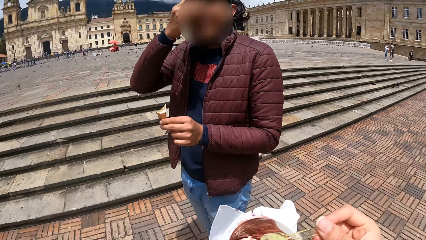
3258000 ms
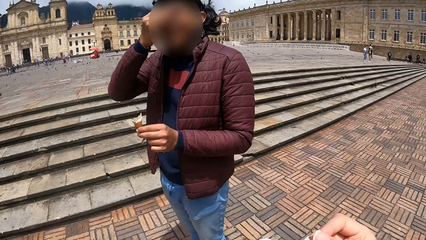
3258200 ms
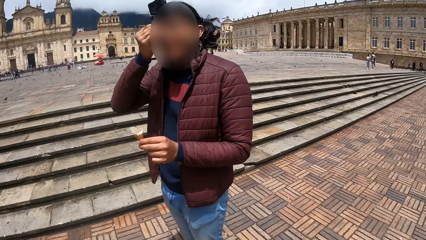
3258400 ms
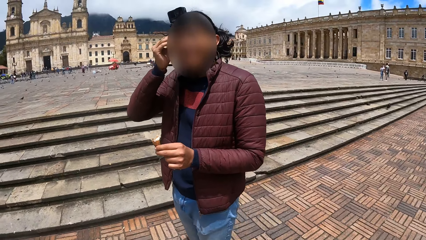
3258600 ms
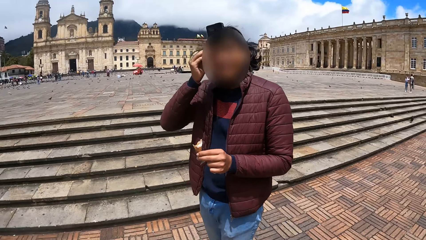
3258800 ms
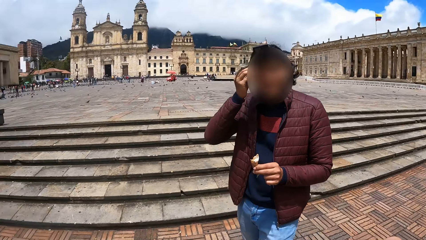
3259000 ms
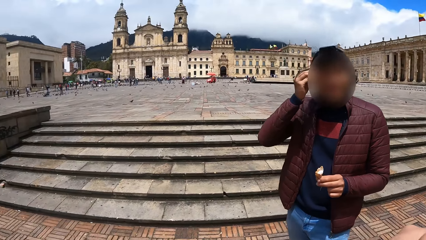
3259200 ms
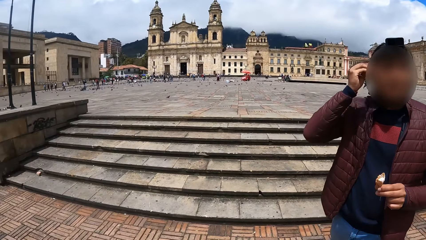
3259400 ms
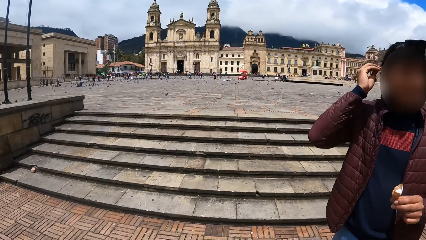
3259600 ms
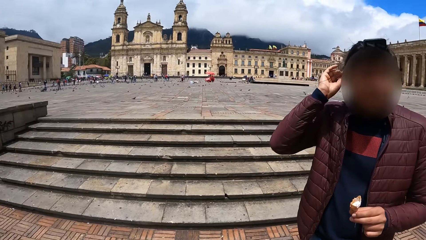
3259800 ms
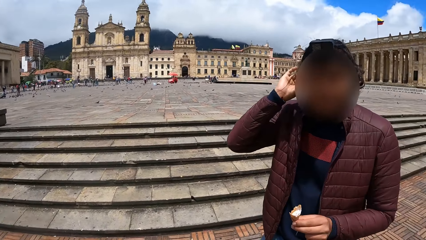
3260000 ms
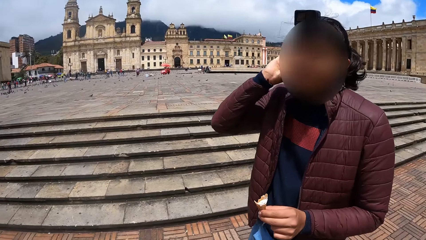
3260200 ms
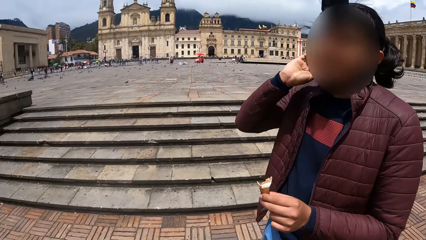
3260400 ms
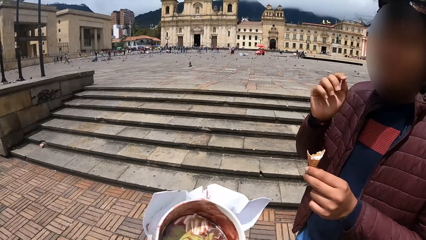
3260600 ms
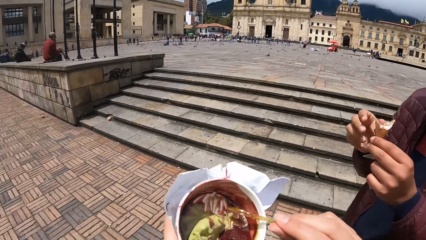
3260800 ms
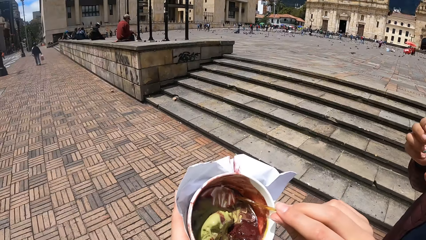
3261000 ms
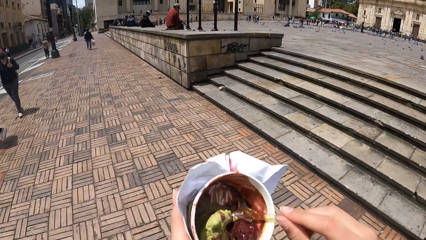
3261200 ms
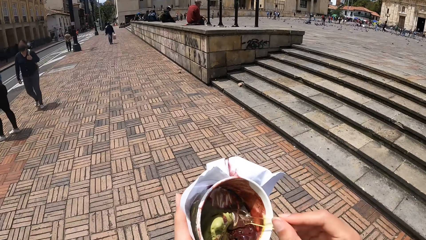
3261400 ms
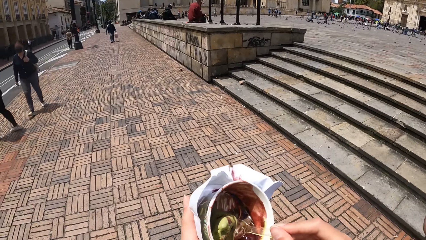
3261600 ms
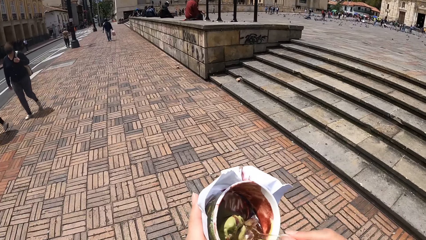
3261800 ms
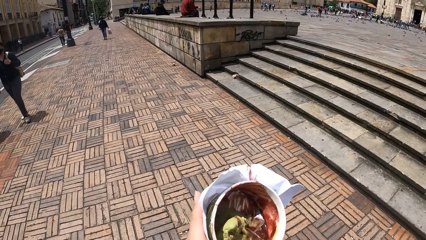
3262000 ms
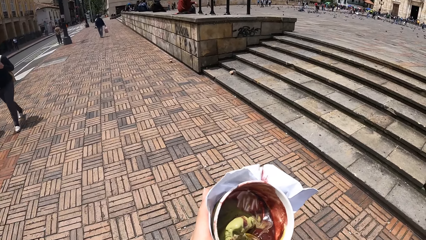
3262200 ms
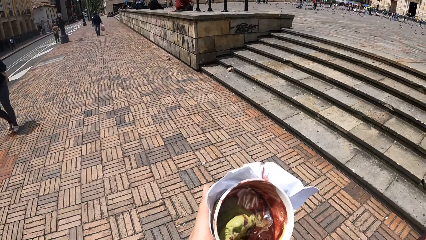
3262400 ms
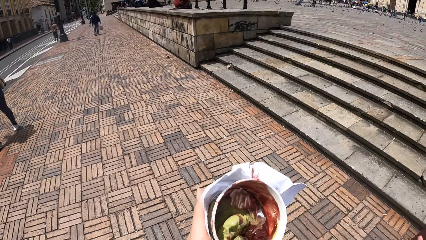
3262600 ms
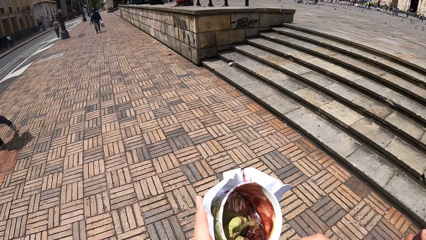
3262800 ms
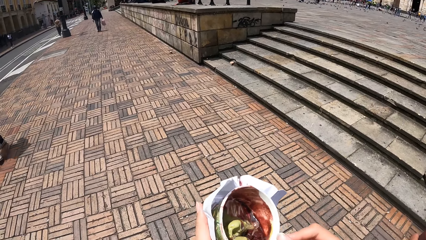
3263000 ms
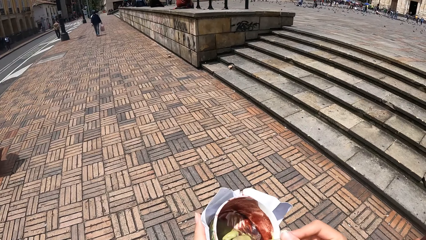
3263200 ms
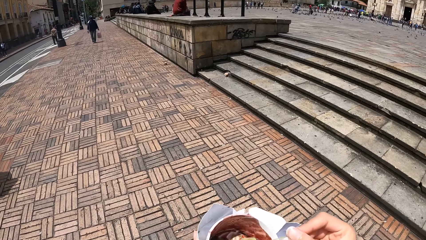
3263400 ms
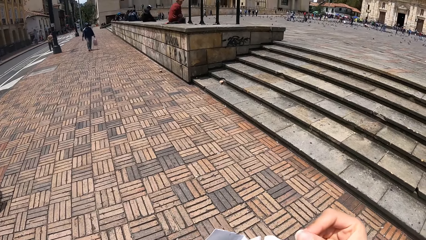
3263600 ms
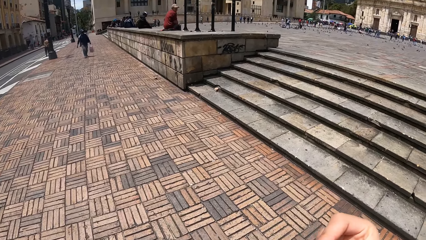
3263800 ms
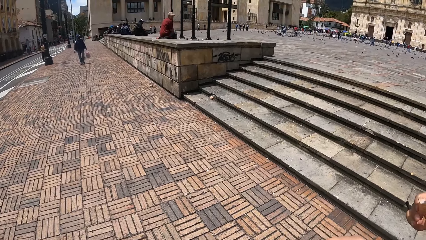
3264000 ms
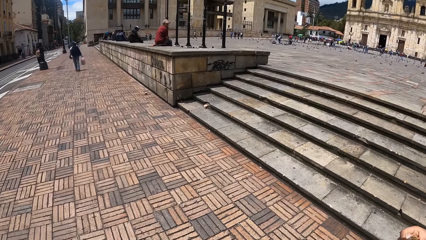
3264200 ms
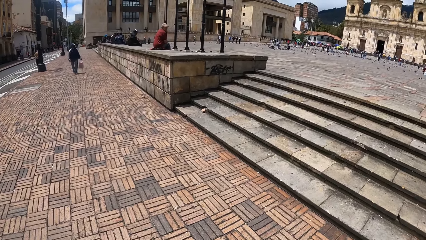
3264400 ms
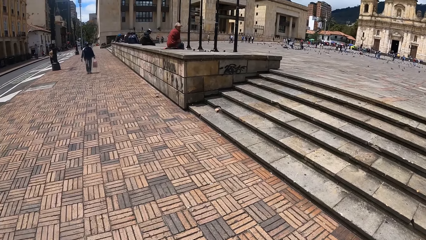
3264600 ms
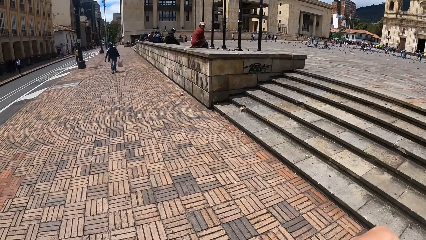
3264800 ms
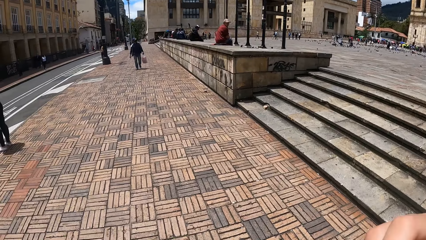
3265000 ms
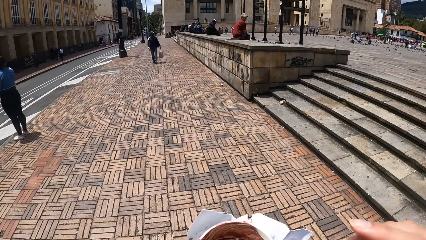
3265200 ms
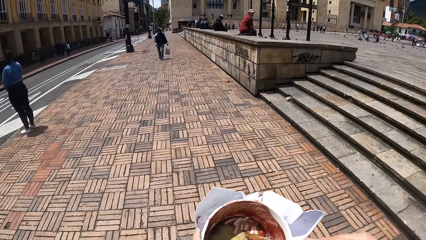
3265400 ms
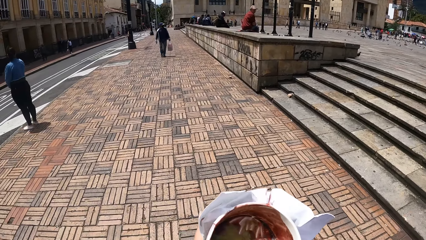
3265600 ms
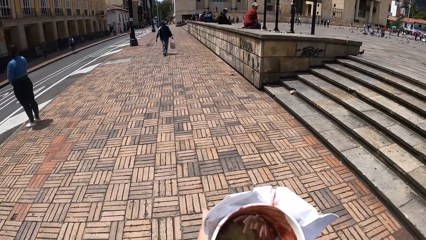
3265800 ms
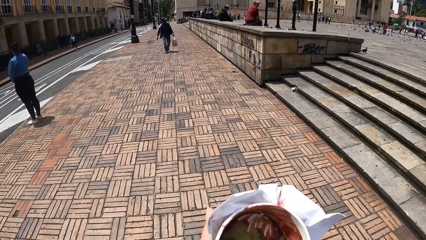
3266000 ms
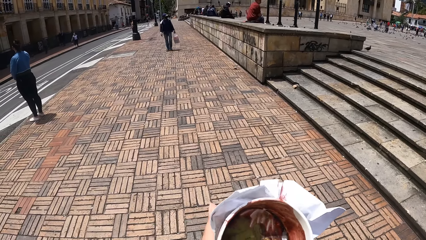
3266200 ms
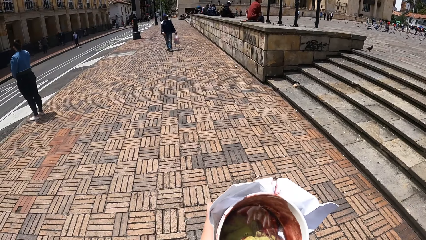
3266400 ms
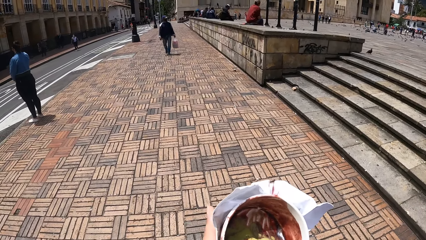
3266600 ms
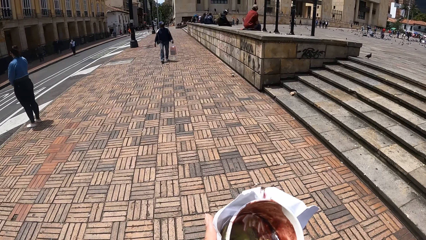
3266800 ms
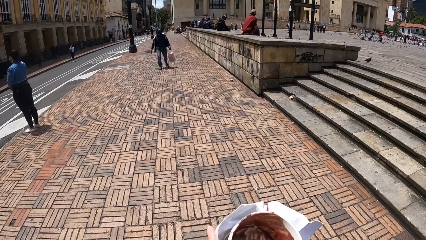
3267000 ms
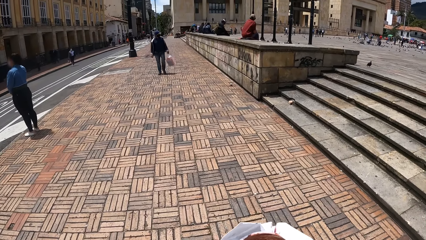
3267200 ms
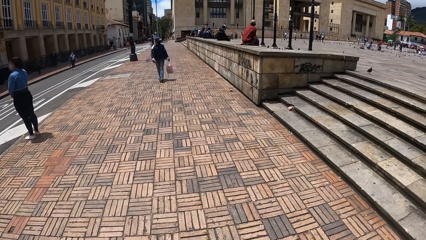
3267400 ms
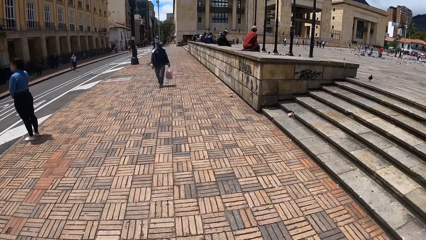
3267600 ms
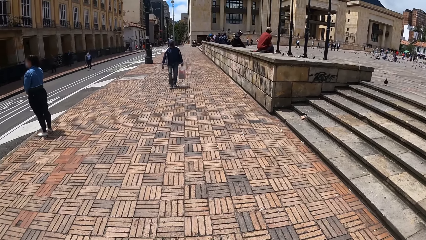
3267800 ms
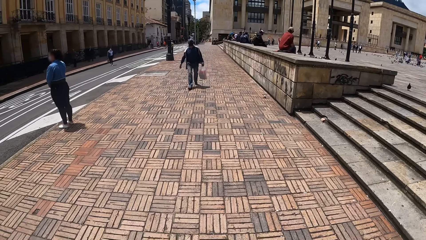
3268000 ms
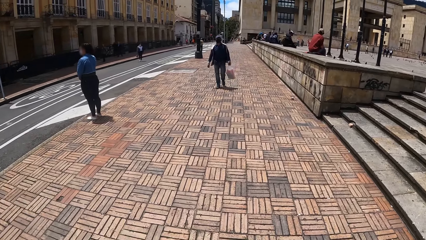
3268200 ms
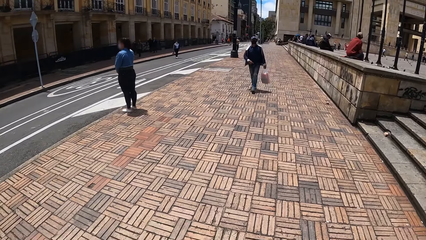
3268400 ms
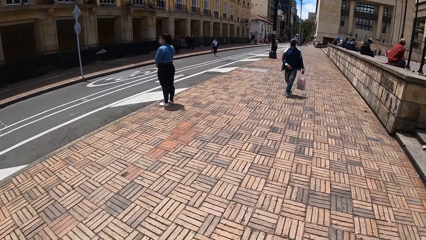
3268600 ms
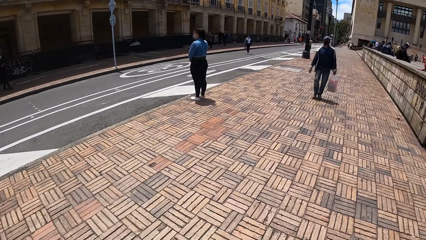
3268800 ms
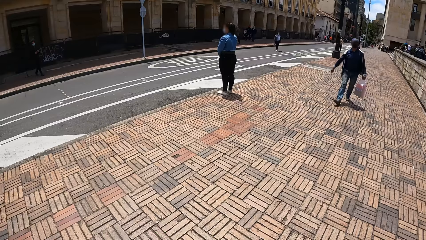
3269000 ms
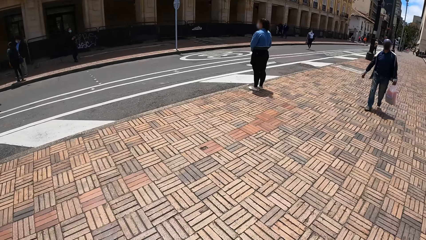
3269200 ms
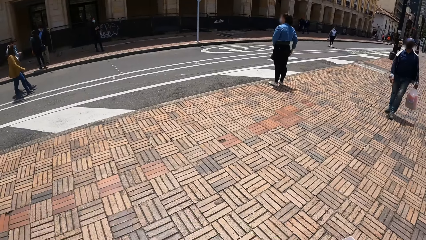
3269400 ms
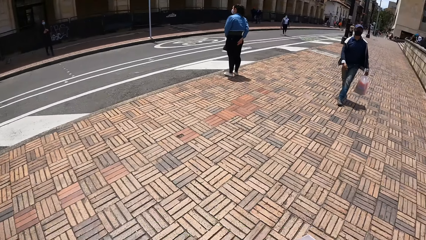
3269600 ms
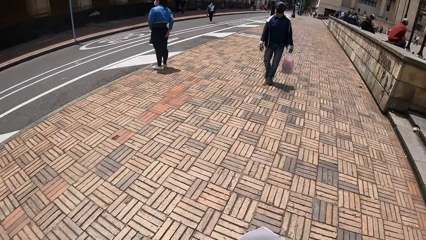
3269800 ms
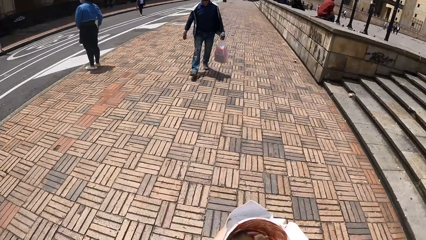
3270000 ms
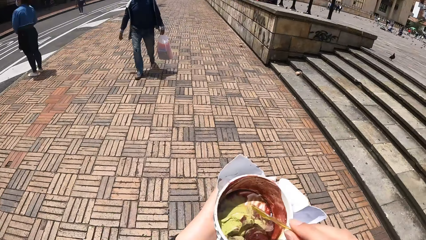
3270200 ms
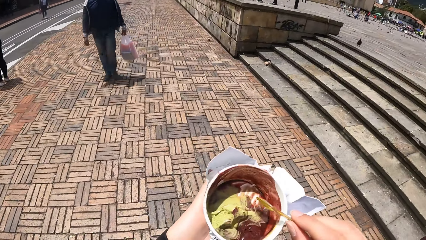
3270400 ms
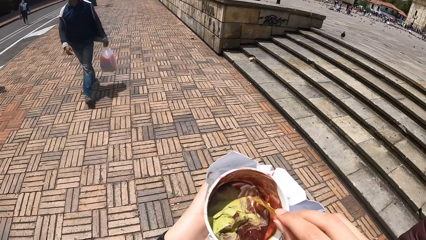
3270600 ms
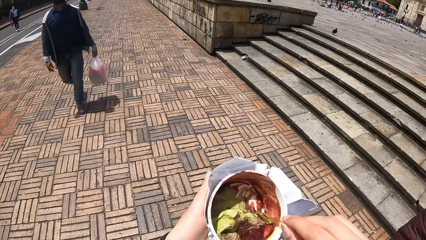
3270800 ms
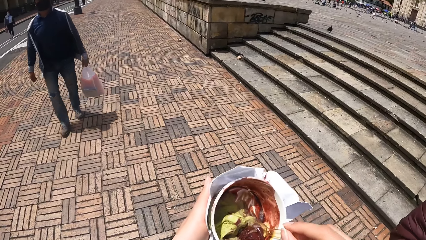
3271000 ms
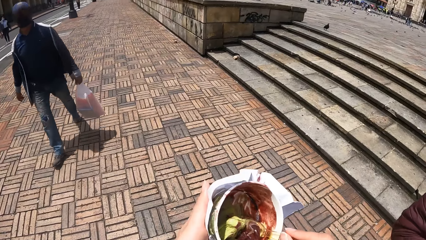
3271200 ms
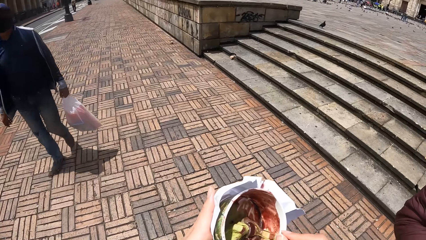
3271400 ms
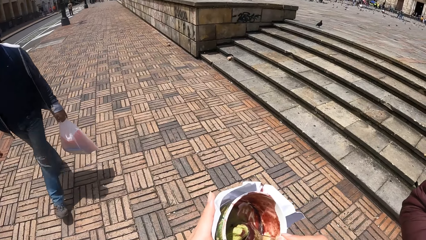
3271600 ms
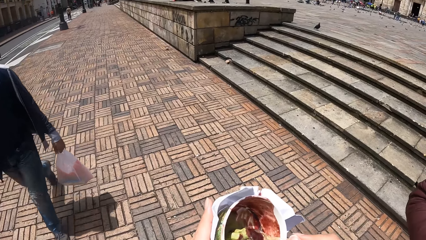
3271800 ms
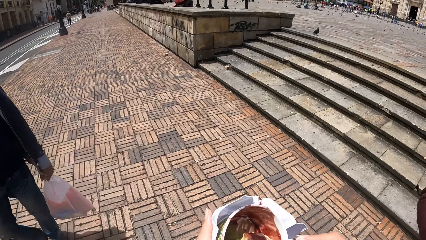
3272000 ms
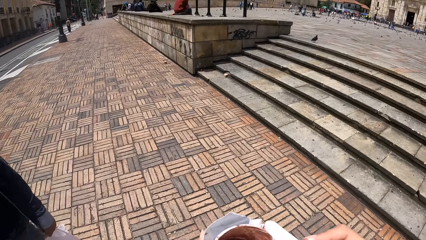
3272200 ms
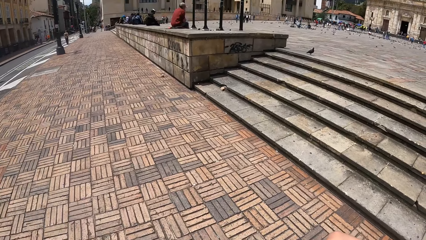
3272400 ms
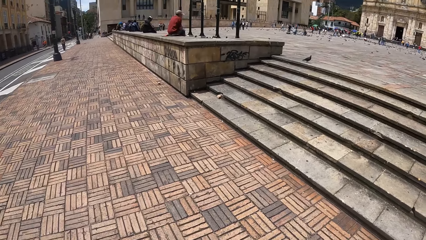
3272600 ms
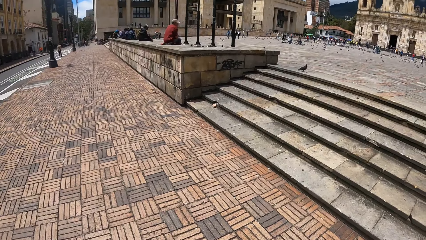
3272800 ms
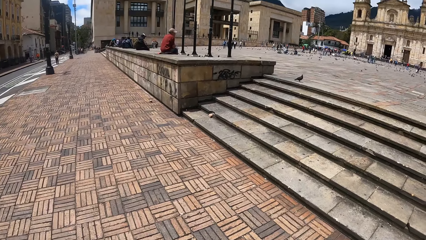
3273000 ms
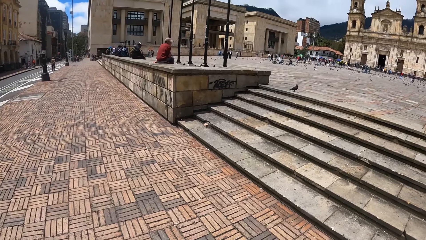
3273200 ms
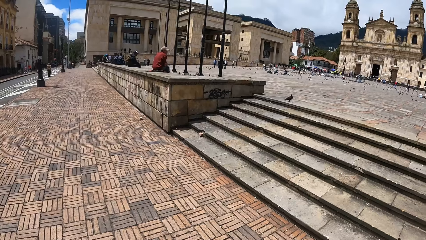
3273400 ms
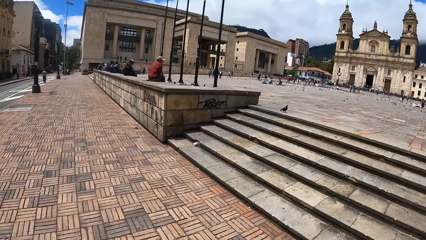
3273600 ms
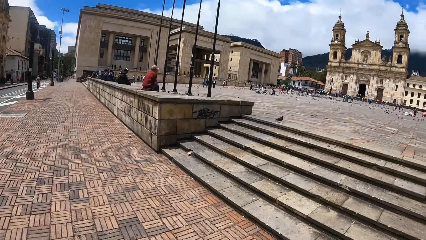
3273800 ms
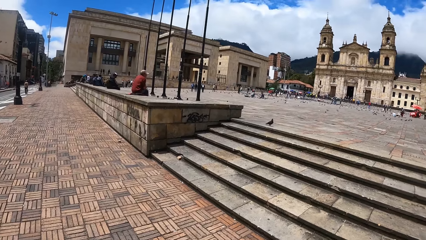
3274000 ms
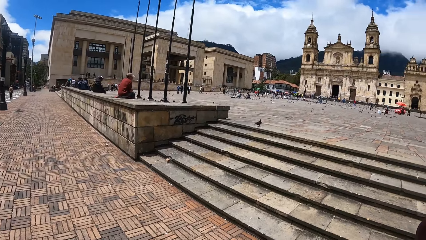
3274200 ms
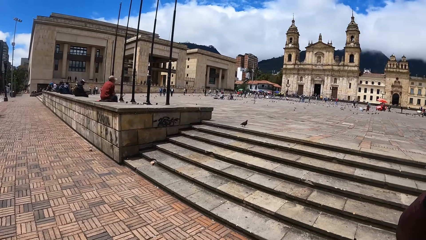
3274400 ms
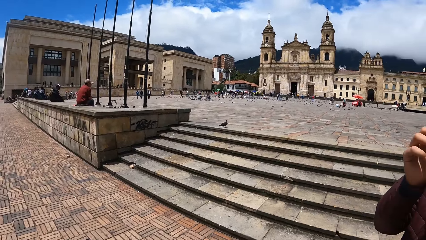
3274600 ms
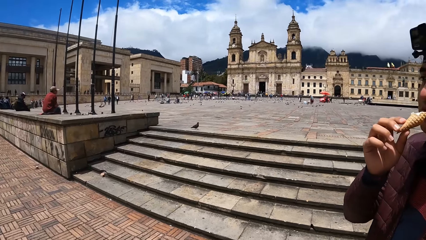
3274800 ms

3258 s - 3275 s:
The camera wearer looks around. They scoop ice cream with a spoon. They eat the ice cream. They scoop the ice cream with the spoon.
